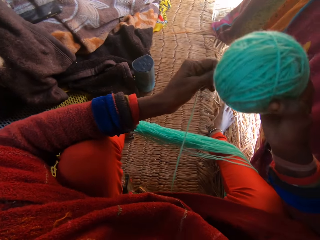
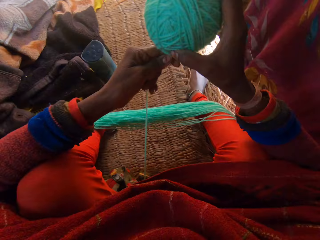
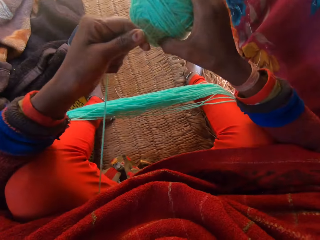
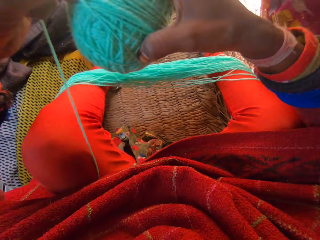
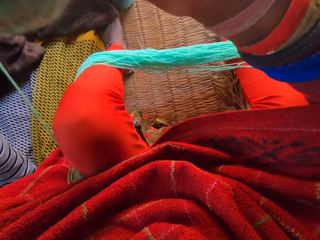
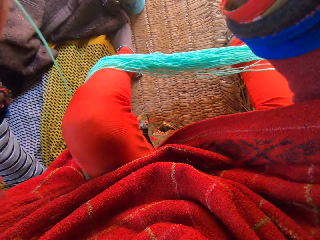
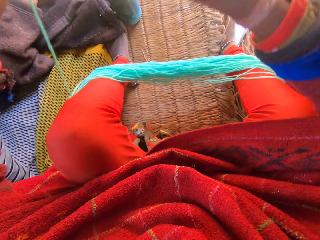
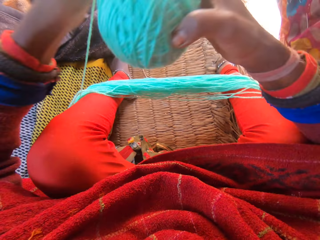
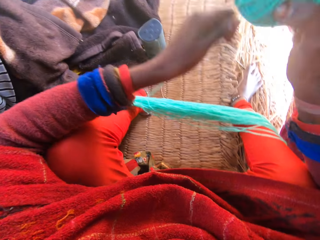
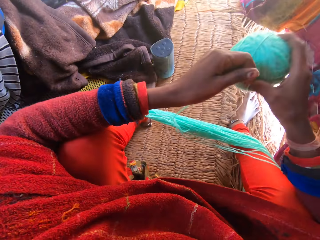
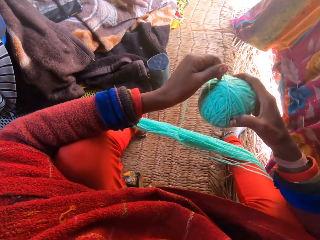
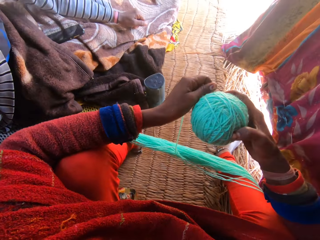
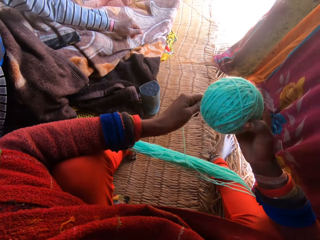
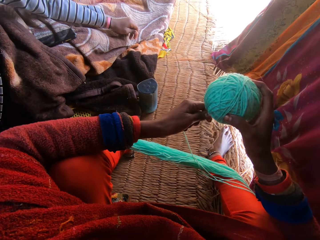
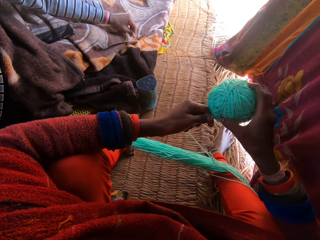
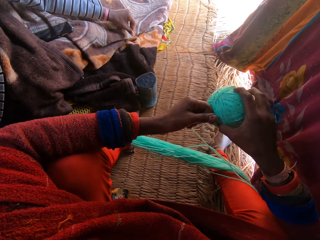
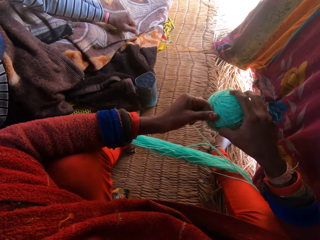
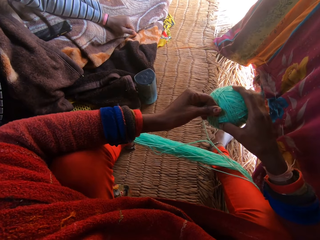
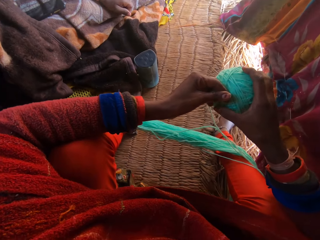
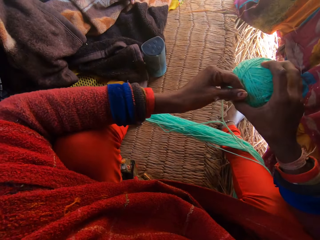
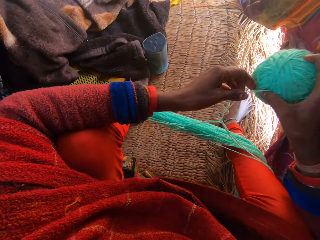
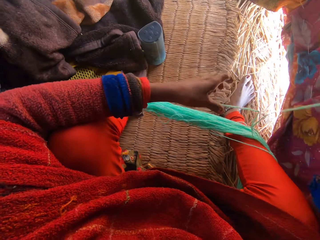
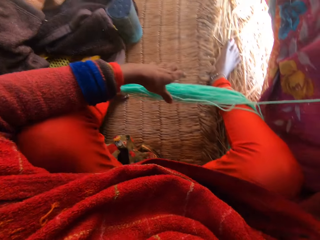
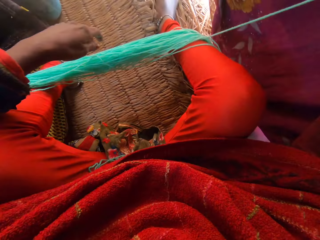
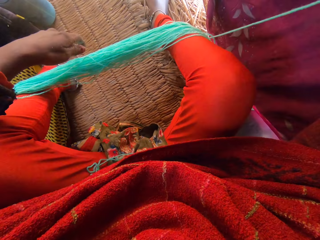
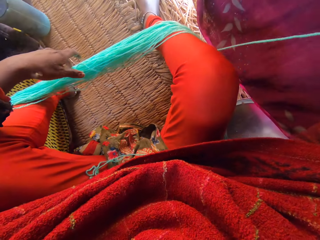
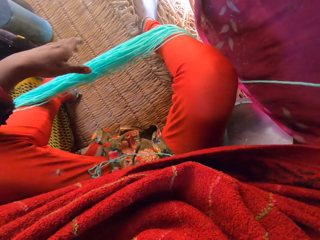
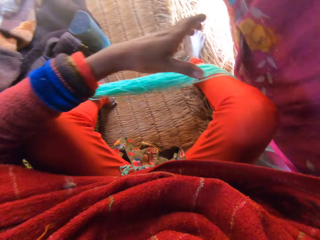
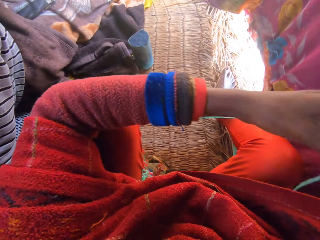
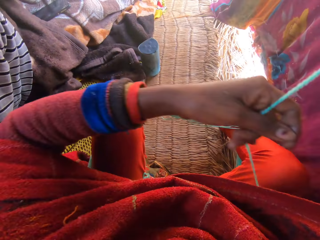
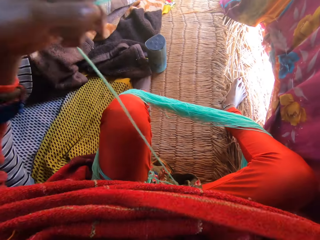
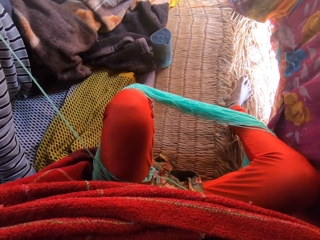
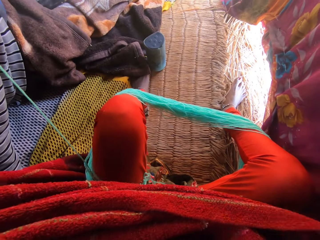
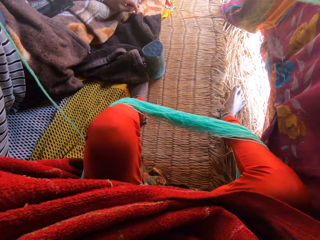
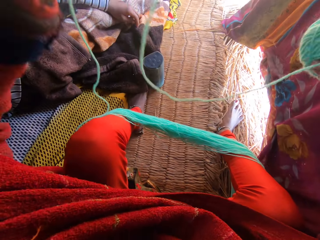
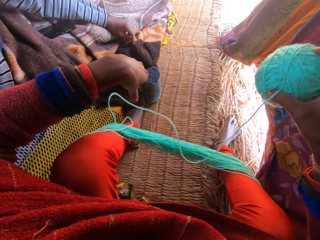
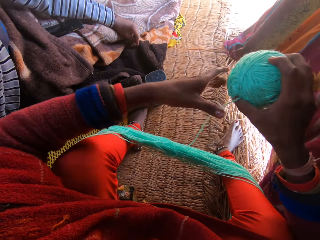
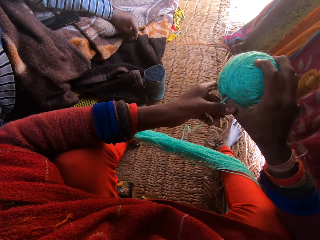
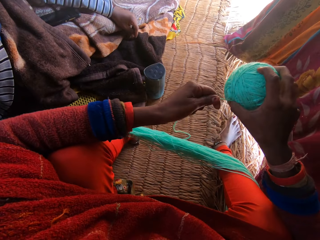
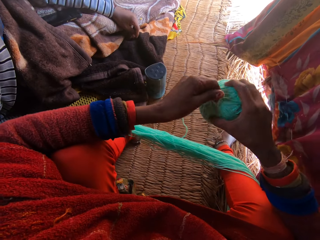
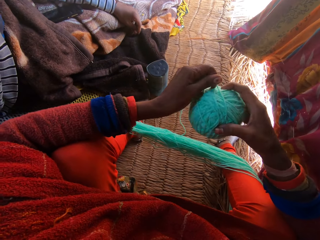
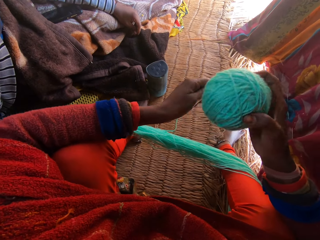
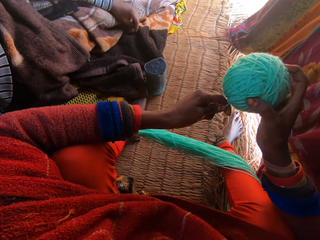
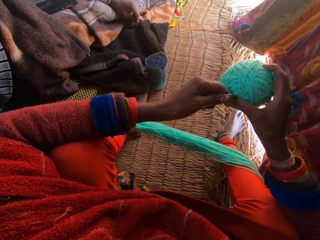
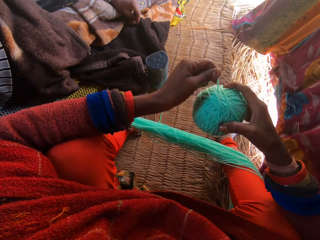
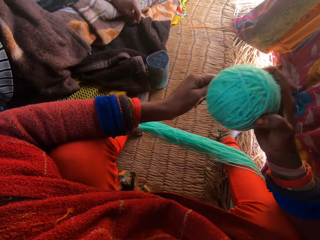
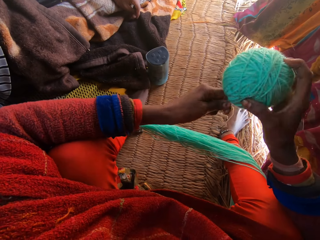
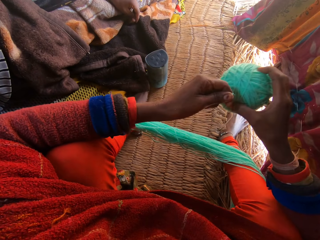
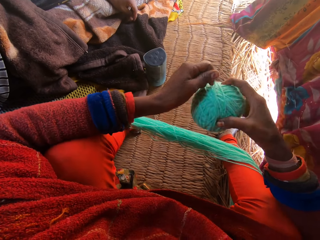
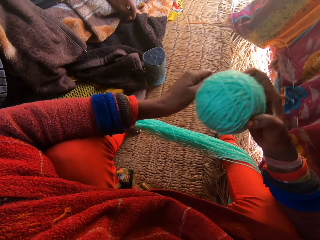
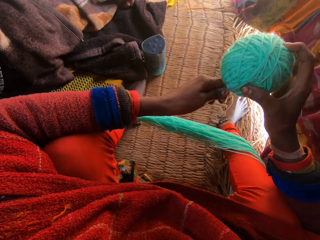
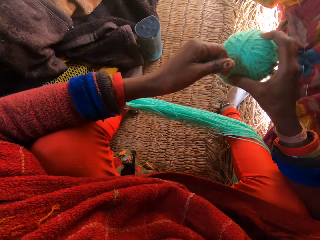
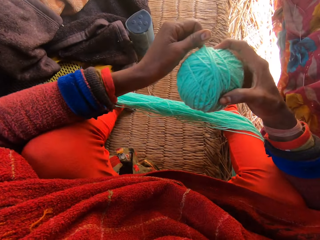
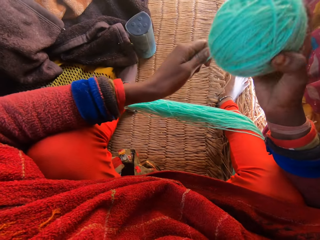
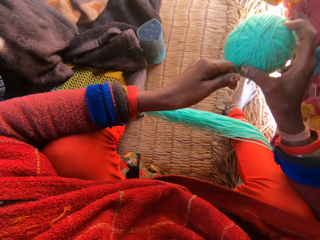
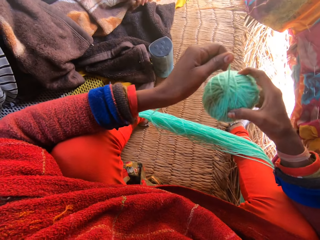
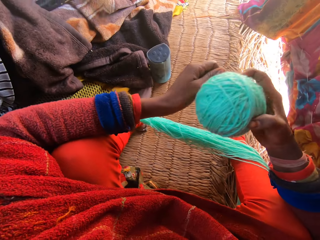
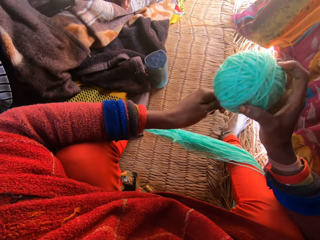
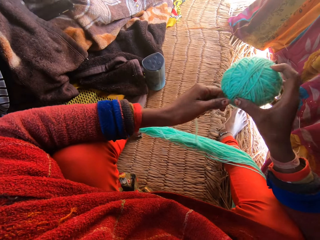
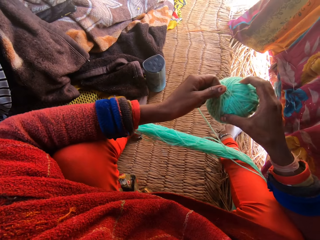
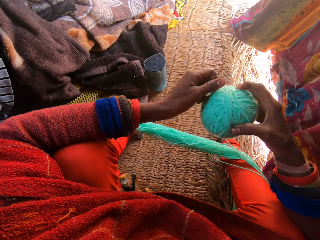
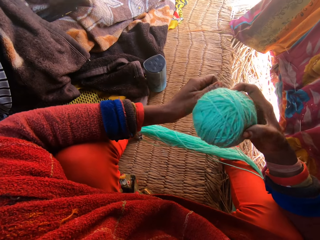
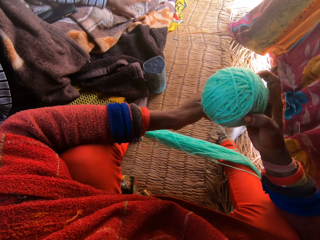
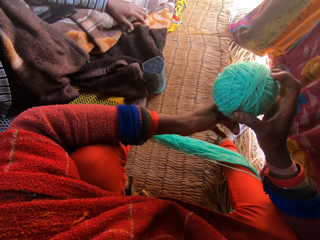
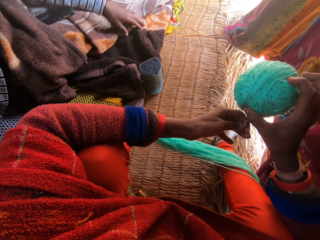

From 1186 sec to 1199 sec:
The camera wearer pulls thread. They roll thread.

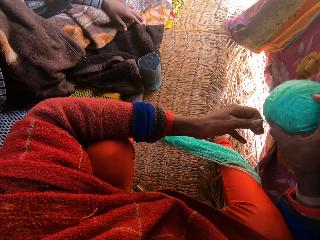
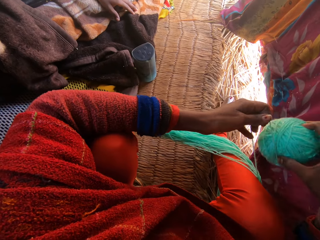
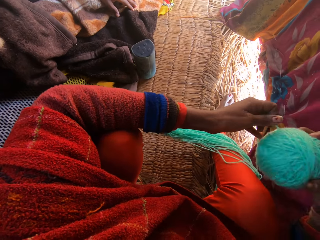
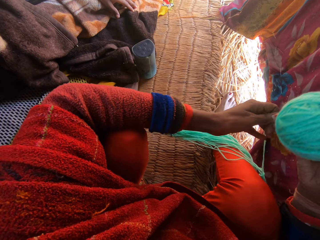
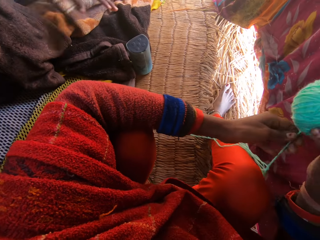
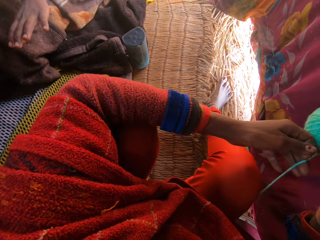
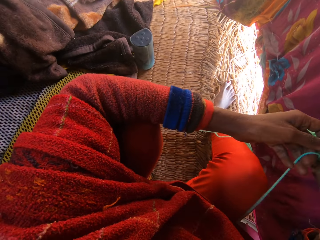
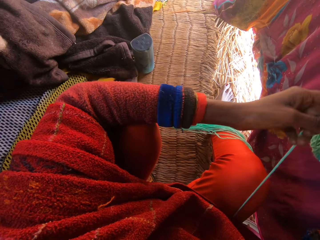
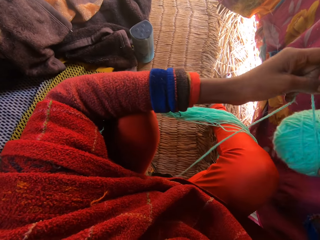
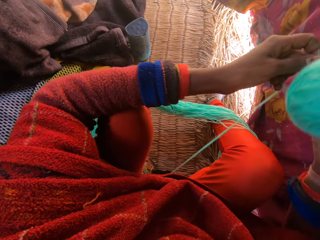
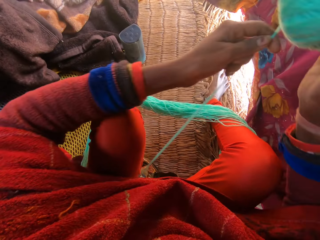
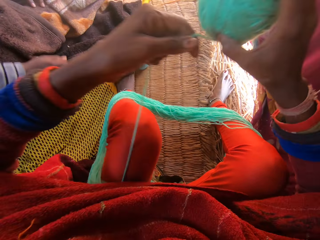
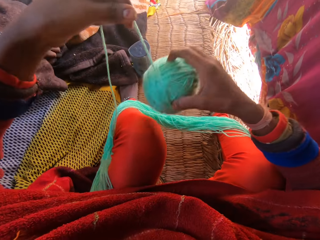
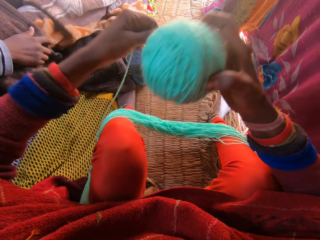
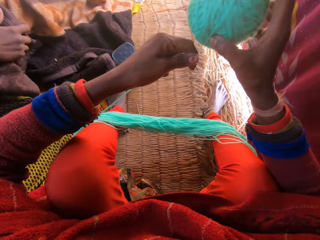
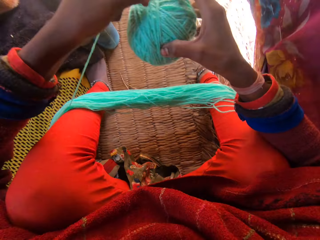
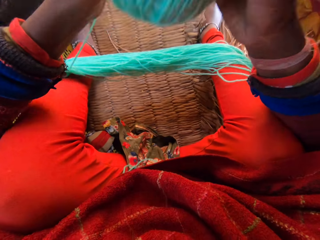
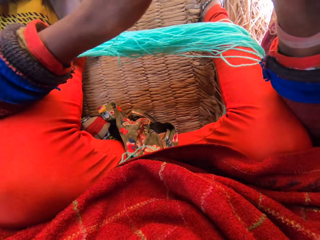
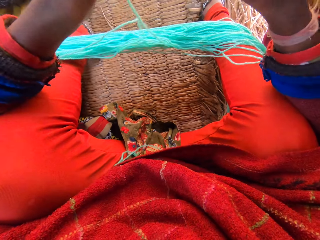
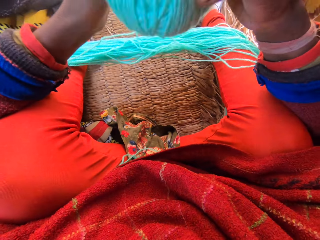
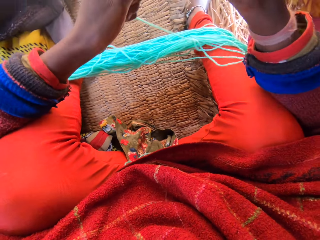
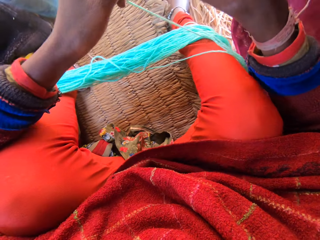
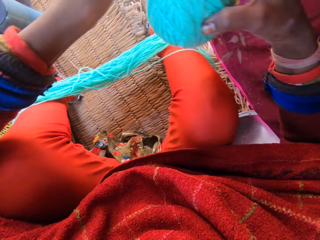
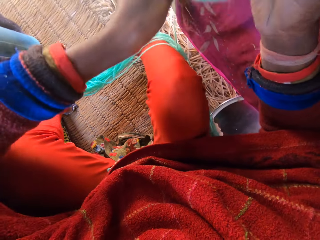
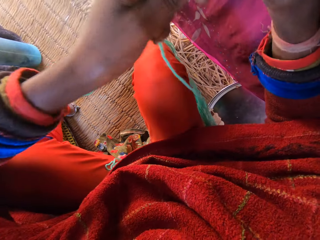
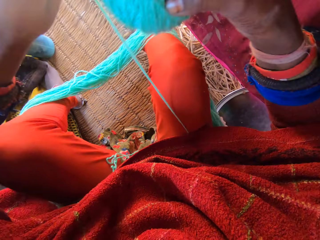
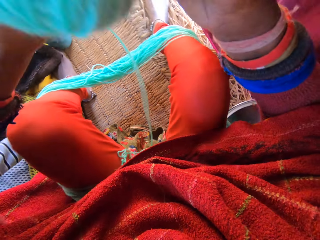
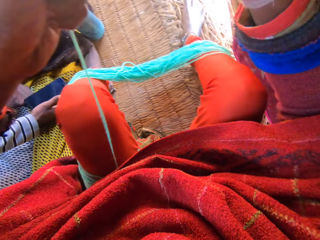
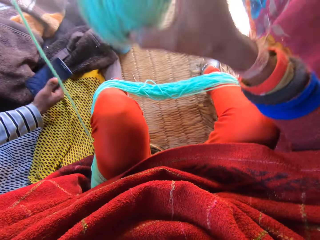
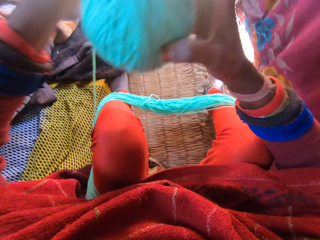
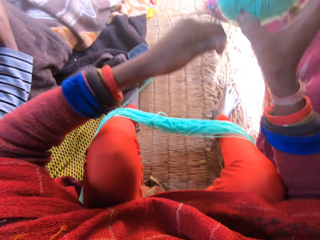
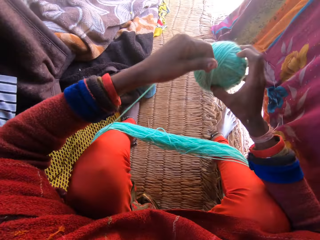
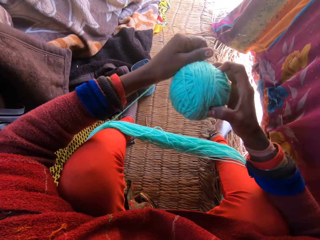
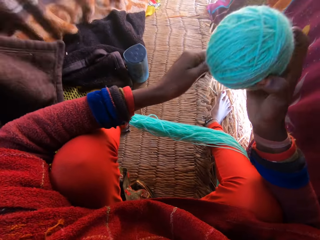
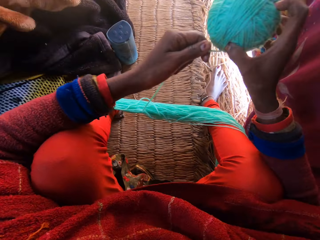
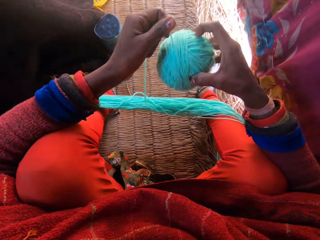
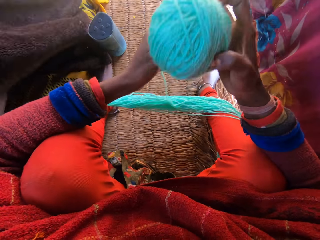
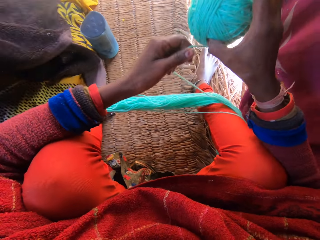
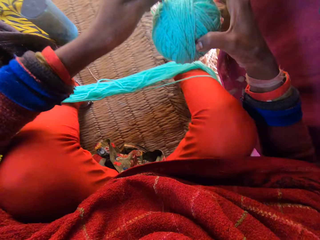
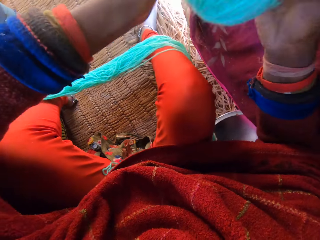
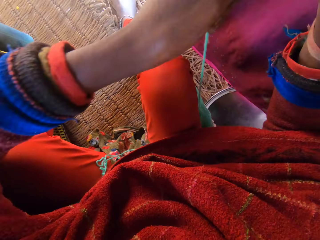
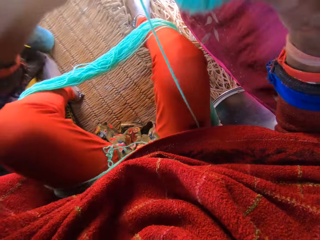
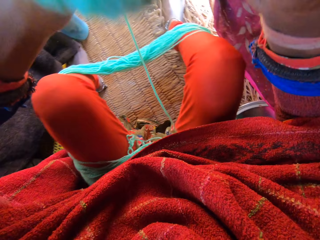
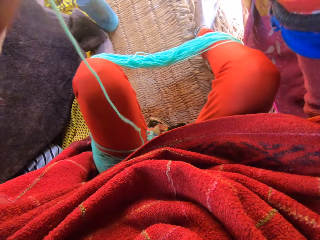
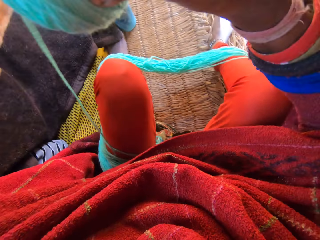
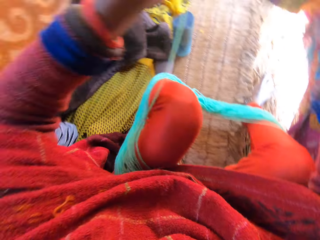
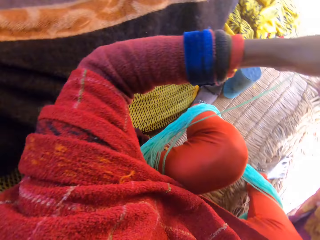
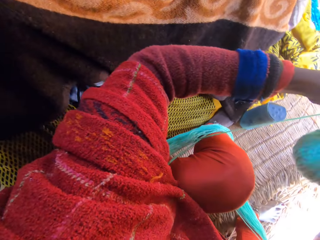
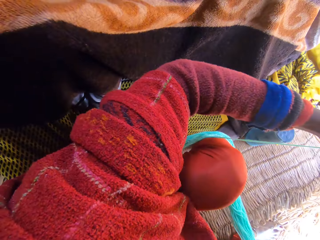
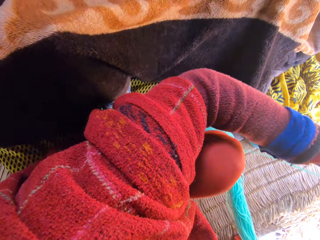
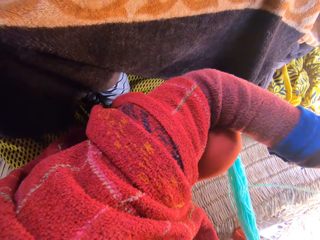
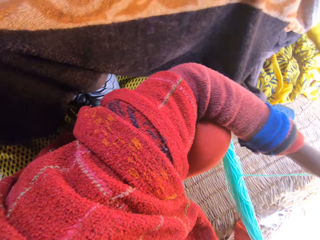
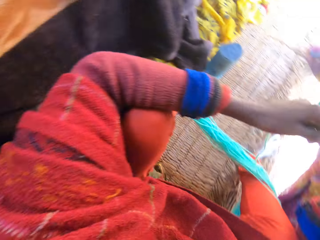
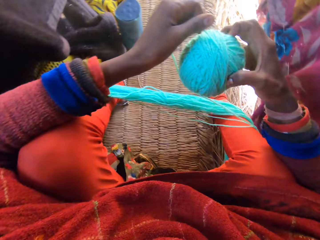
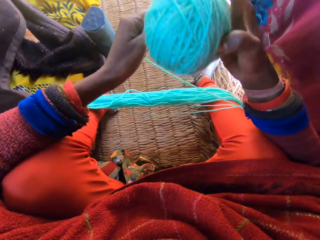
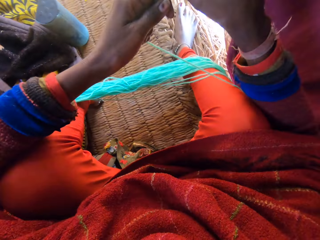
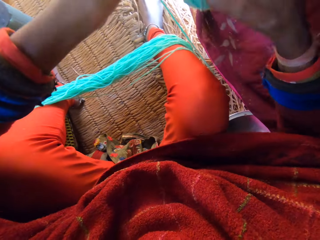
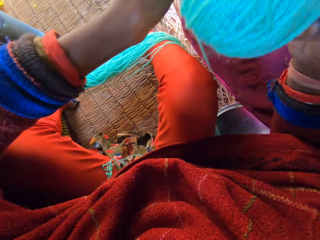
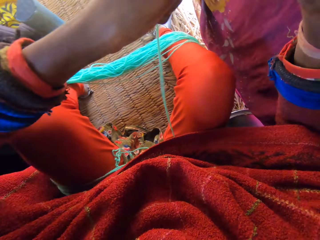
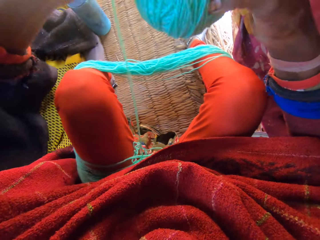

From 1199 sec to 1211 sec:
The man picks the mobile phone on the blanket with his right hand. He covers himself with the blanket.
